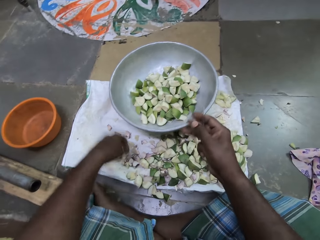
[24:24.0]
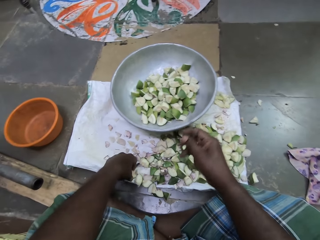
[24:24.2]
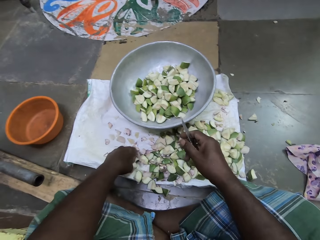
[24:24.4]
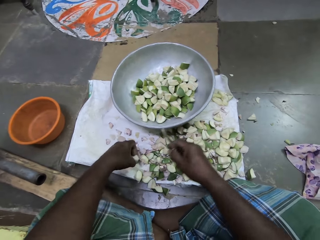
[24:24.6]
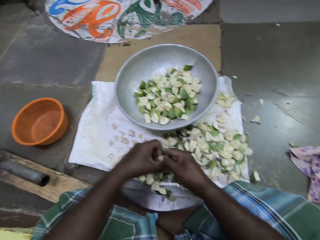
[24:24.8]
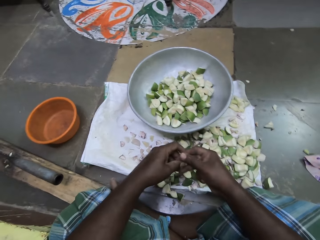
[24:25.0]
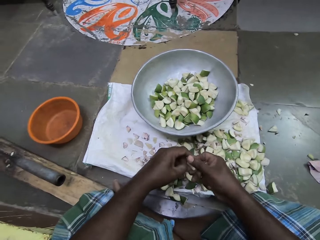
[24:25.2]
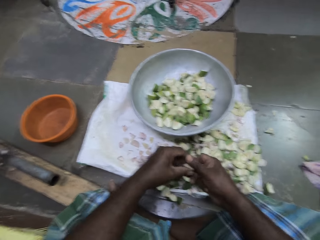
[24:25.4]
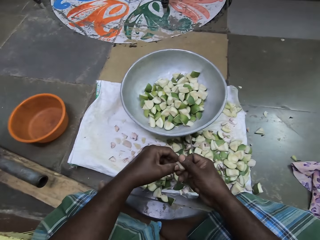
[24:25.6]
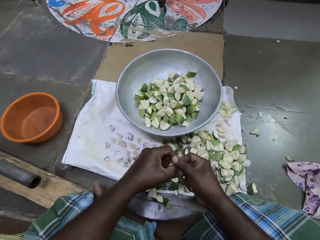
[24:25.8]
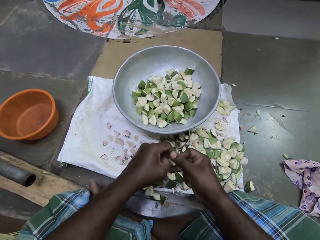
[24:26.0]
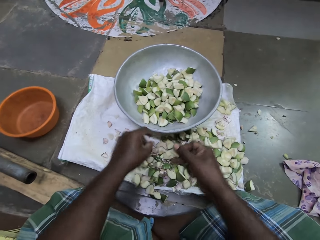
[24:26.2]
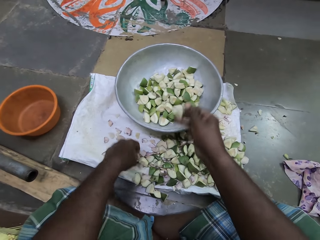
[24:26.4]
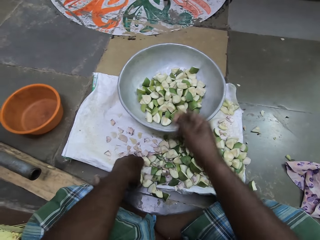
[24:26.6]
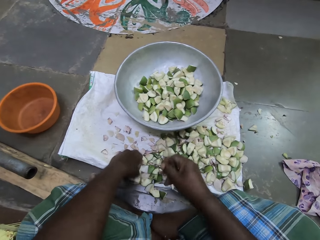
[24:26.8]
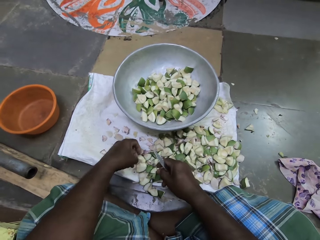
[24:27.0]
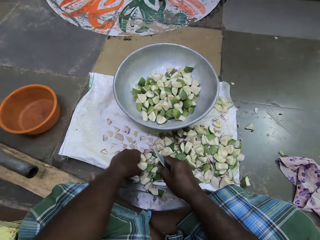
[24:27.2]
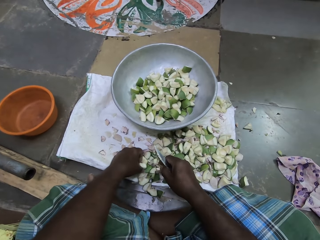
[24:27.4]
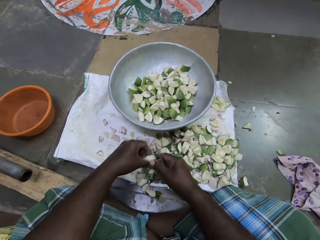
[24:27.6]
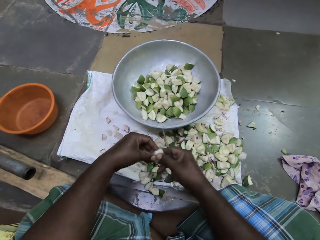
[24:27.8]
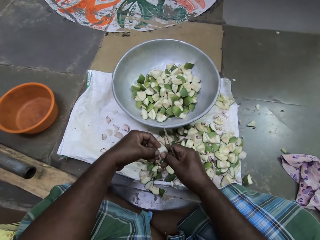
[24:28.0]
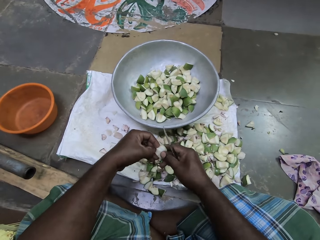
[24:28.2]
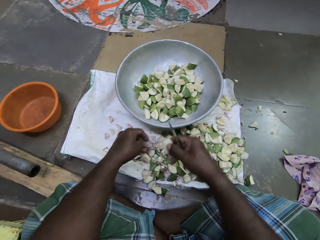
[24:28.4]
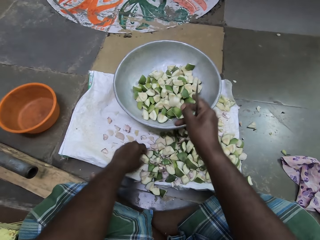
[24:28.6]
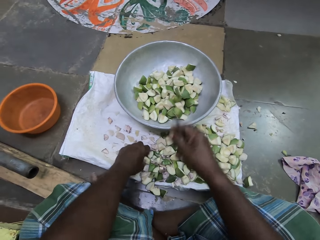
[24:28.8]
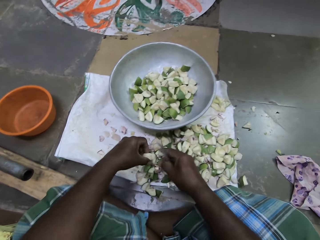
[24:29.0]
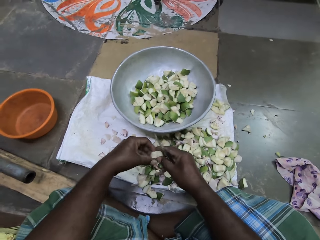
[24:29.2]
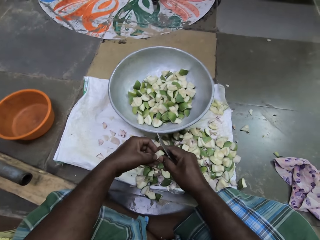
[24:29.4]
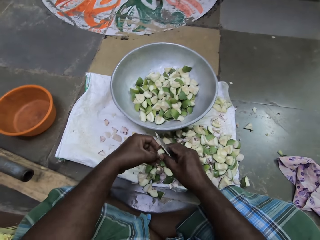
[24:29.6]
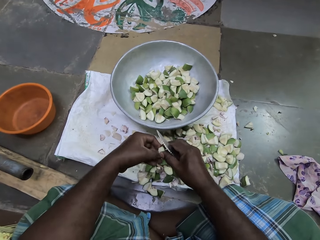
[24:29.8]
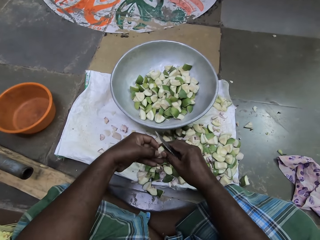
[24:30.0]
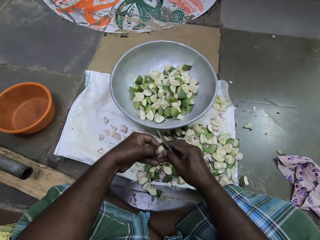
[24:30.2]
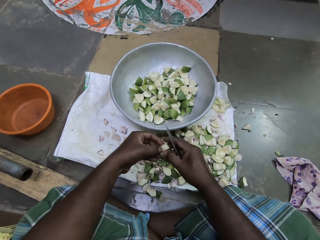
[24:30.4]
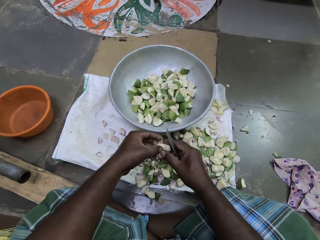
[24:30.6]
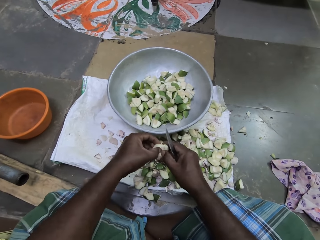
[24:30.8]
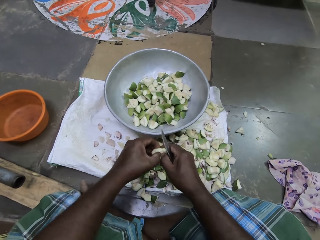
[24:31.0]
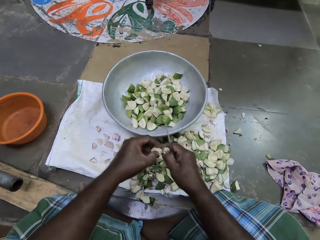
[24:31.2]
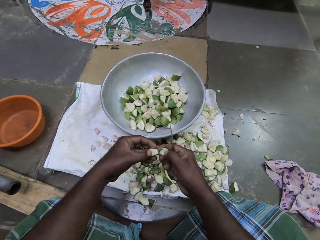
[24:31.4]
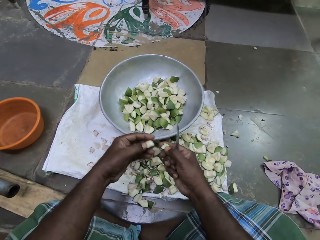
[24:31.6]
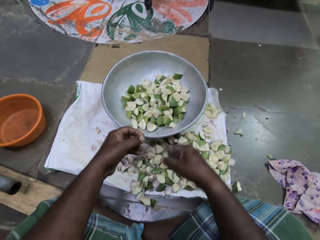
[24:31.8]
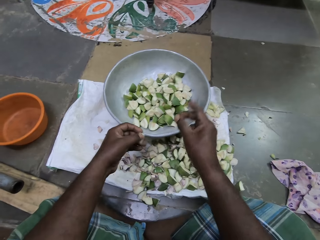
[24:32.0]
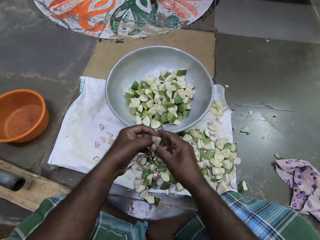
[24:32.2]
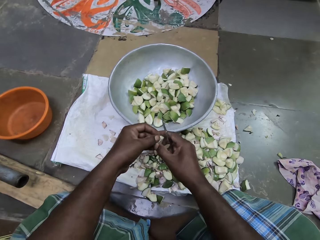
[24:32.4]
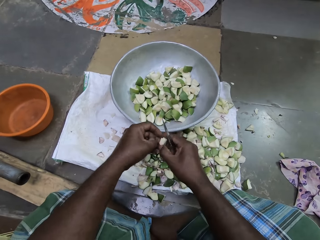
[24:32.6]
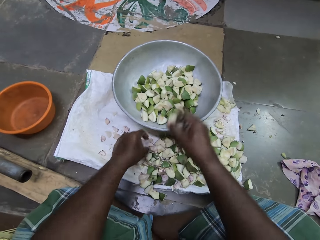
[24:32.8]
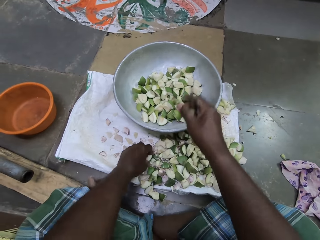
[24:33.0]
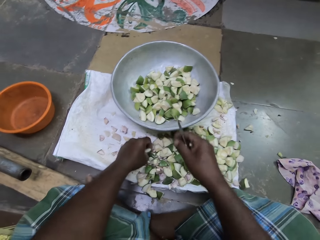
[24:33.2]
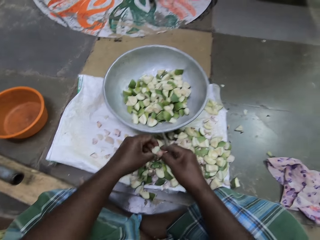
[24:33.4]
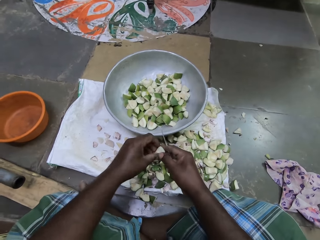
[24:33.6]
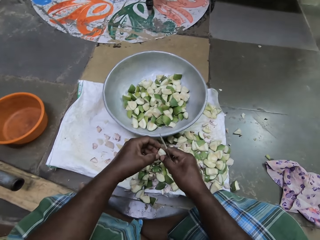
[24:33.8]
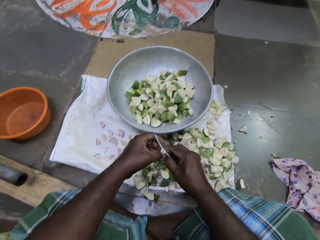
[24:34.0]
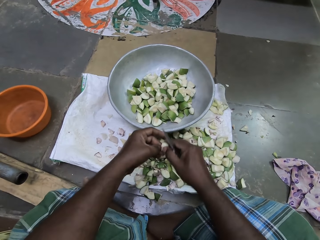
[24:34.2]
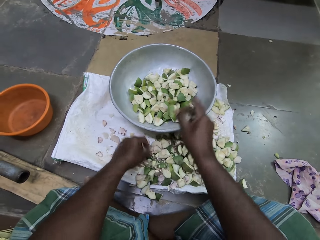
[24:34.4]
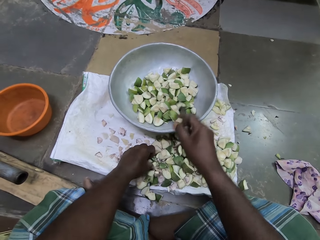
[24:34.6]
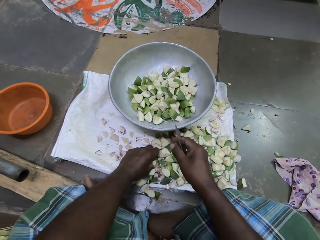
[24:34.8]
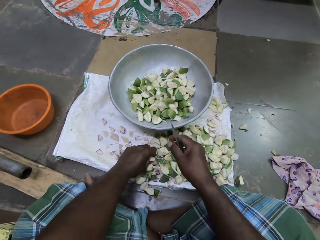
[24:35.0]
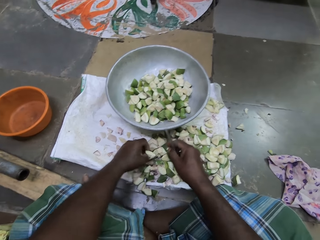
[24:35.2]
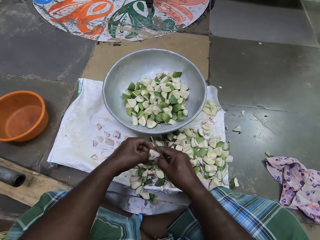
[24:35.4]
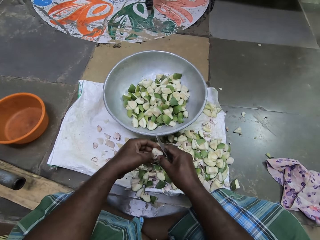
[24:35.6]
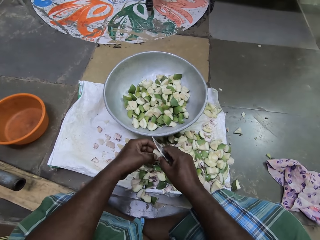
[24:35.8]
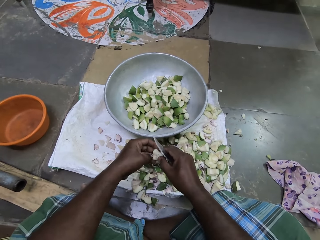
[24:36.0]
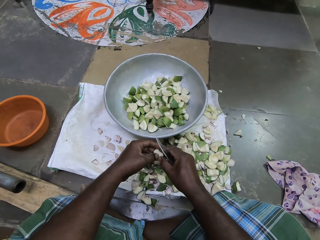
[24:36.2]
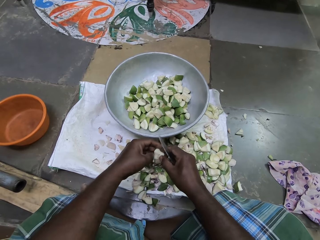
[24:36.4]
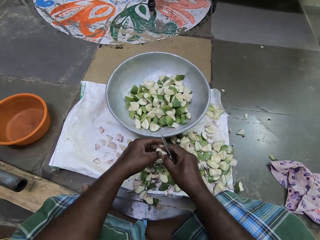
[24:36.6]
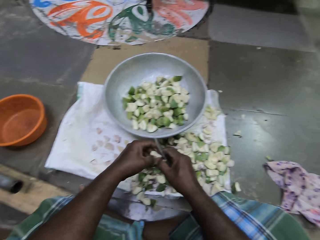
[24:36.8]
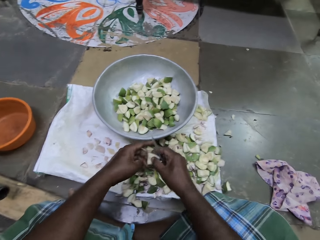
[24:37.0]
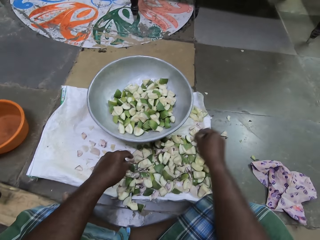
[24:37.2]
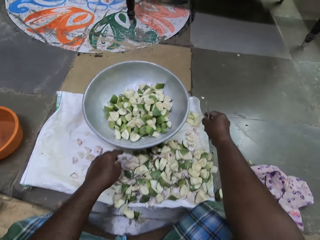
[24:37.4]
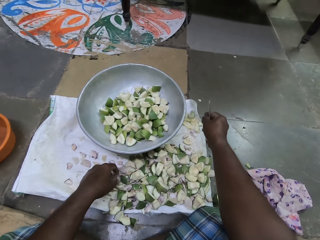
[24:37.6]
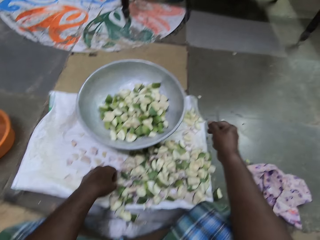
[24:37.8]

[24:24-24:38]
The camera wearer drops the apple slice or piece of fruit in the bowl on the floor with her left hand. She drops the apple slice in the bowl on the floor with her right hand. She picks an apple slice from the cloth on the floor with her left hand. She cleans the apple slice with both hands. She scratches the piece of fruit. She drops the apple slice in the bowl on the floor with her right hand. She picks an apple slice from the cloth on the floor with her left hand. She cleans the apple slice with both hands. She drops the apple slice in the bowl on the floor with her right hand. She picks an apple slice from the cloth on the floor with her left hand. She cleans the apple slice with both hands. She scratches the piece of fruit. She cuts the apple slice with both hands. She drops the apple slice in the bowl on the floor with her right hand. She passes the apple slice from her left hand to her right hand. She drops the apple slice in the bowl on the floor with her right hand. She picks an apple slice from the cloth on the floor with her left hand. She cleans the apple slice with both hands. She scratches the piece of fruit. She drops the apple slice in the bowl on the floor with her right hand. She picks an apple slice from the cloth on the floor with her left hand. She cleans the apple slice with both hands. She scratches the piece of fruit. She drops the apple slice on the cloth on the floor with her right hand.

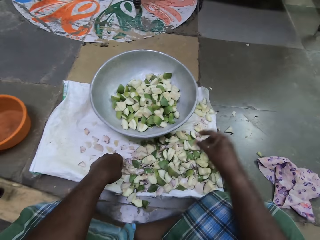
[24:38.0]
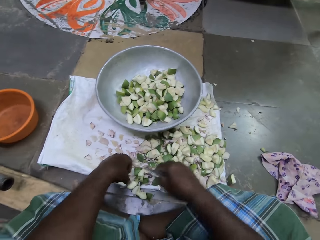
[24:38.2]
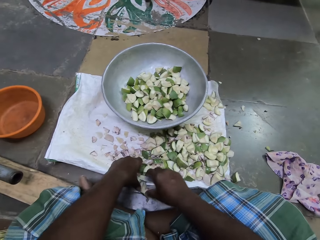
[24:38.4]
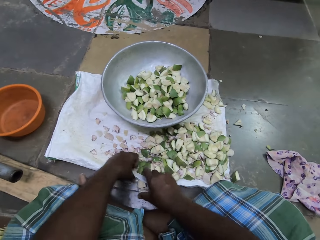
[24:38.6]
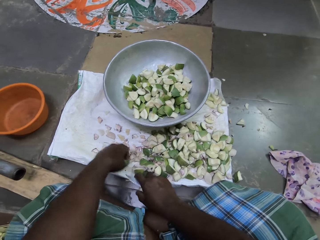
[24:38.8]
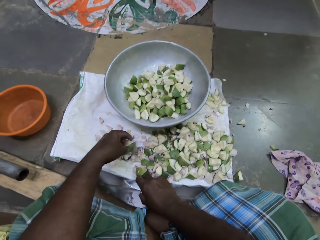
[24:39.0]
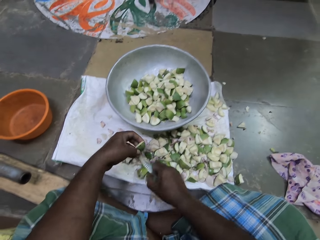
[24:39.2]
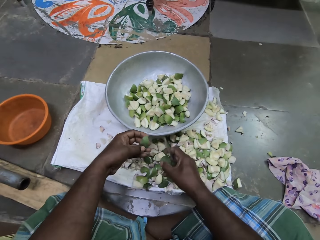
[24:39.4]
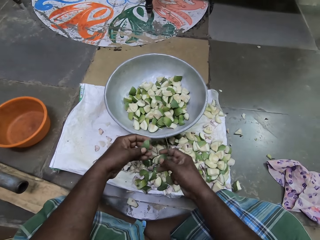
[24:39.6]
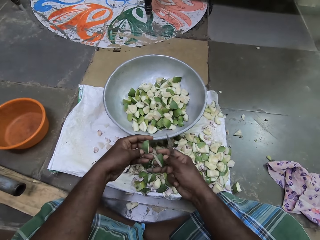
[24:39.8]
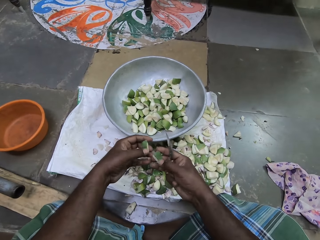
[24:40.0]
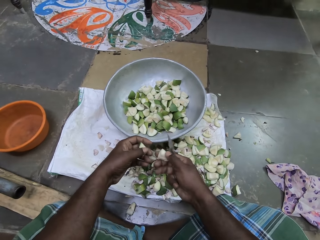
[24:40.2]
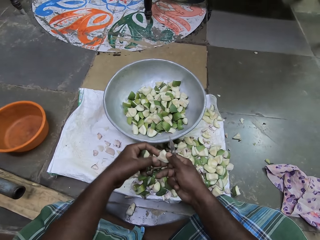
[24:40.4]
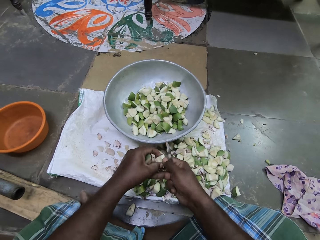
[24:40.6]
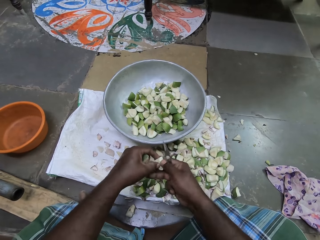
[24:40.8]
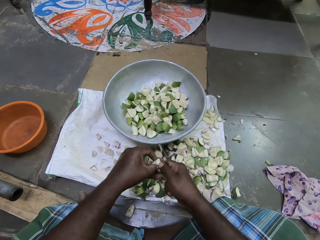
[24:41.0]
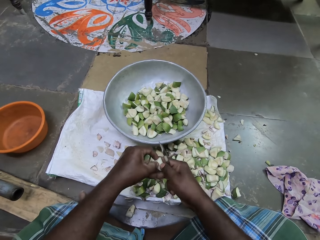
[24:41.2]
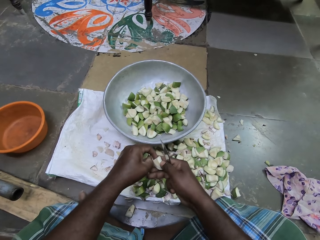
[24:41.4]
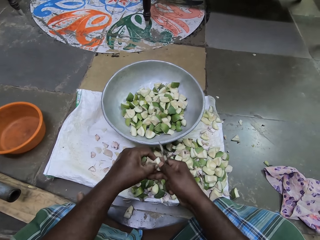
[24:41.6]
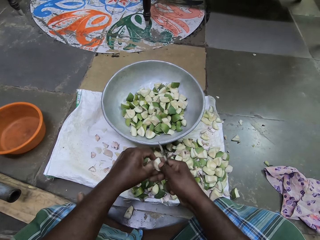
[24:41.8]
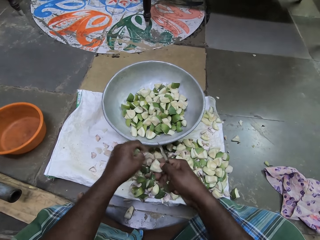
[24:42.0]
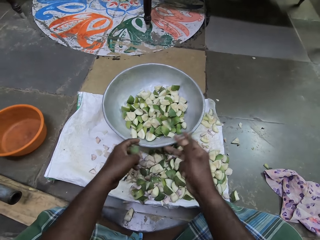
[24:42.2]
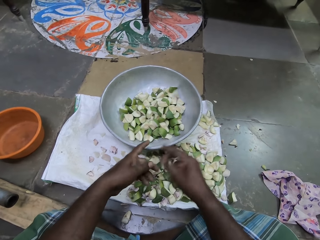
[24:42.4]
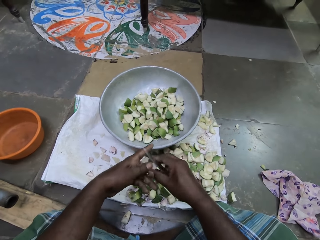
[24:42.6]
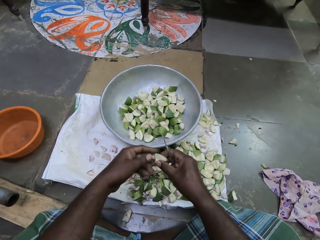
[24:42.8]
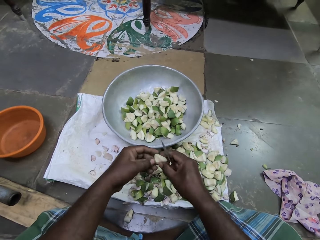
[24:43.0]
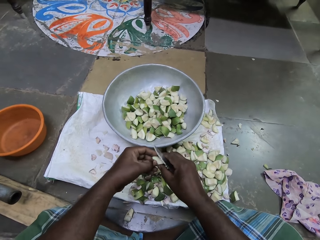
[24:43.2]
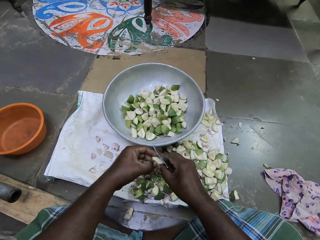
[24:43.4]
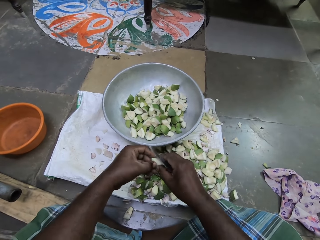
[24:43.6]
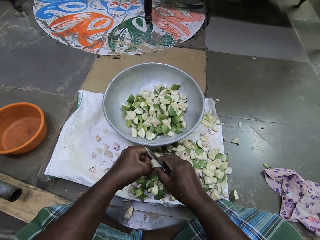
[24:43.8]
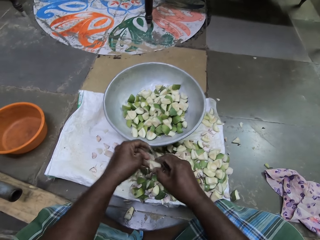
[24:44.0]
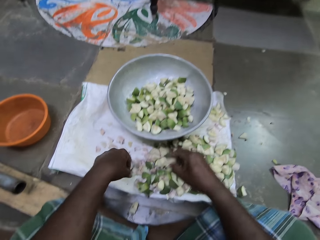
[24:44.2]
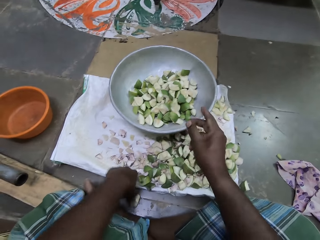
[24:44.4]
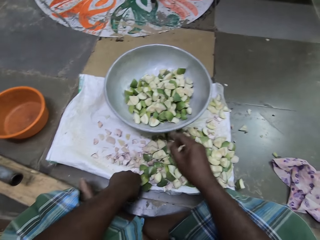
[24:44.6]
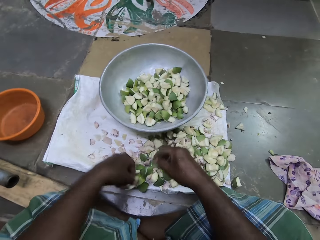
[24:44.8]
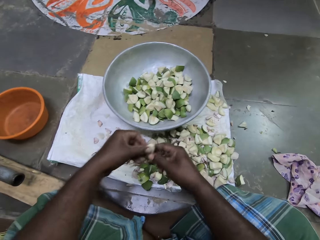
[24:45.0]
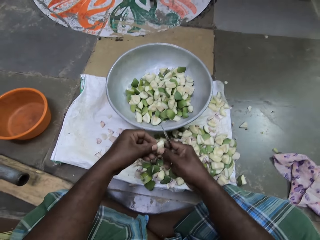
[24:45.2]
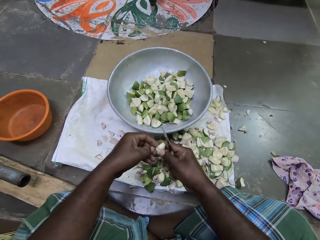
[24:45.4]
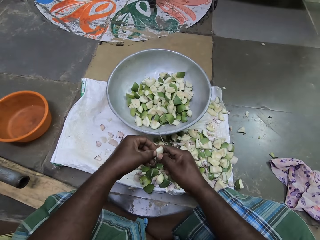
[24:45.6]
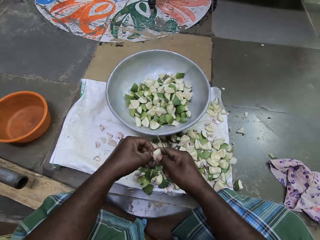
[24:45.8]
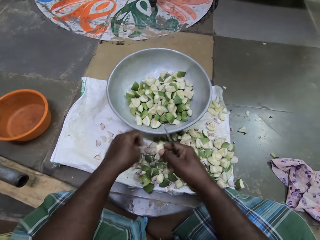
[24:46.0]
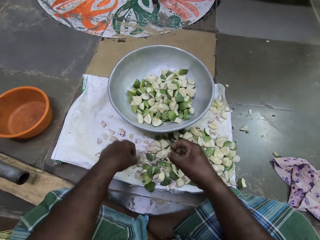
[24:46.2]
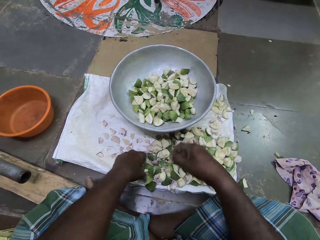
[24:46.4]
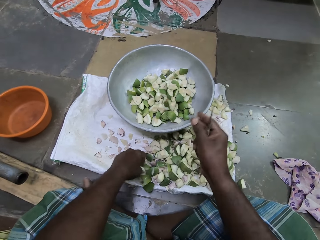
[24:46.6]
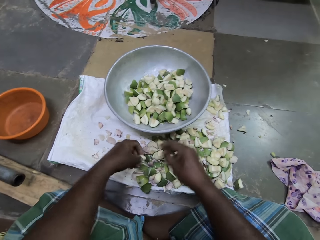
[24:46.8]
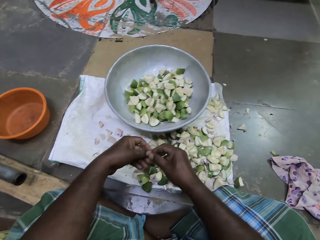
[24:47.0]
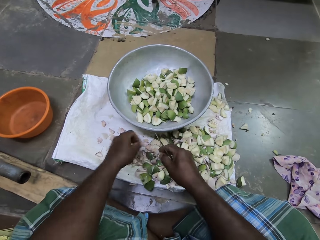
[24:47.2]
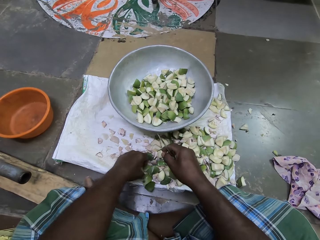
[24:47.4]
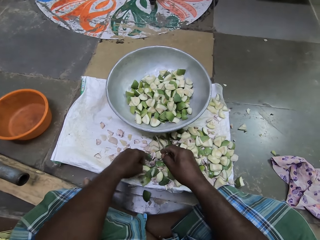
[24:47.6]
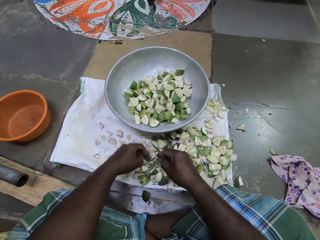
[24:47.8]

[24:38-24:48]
The camera wearer picks apple slices from the cloth on the floor with both hands. She cleans the apple slice with both hands. She scratches the piece of fruit. She drops the apple slice in the bowl on the floor with her right hand. She cleans the apple slice with both hands. She drops the apple slice in the bowl with her right hand. She picks an apple slice from the floor with her left hand. She cleans the apple slice with both hands. She drops the apple slice in the bowl with her right hand. She picks an apple slice from the cloth with her left hand. She drops the apple slice on the cloth with her right hand.
